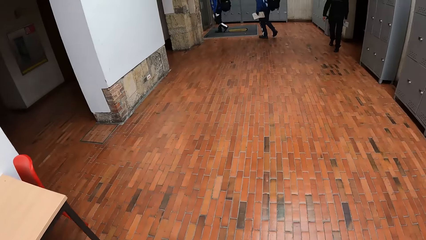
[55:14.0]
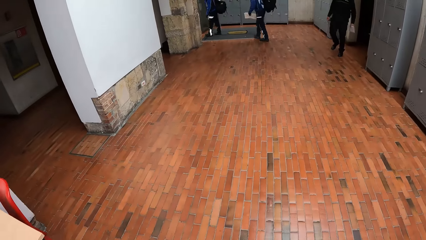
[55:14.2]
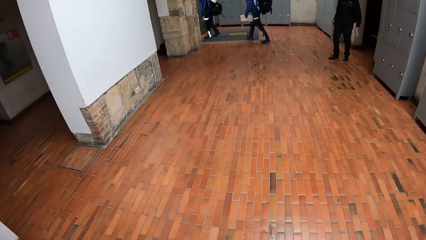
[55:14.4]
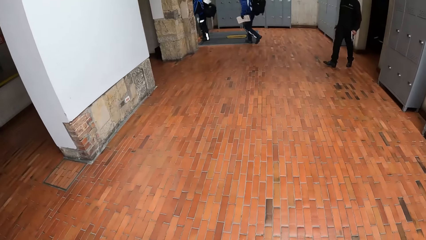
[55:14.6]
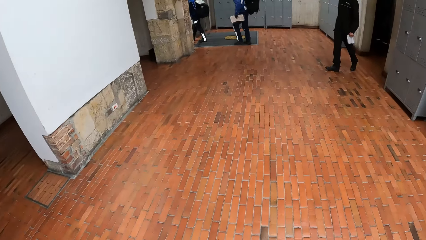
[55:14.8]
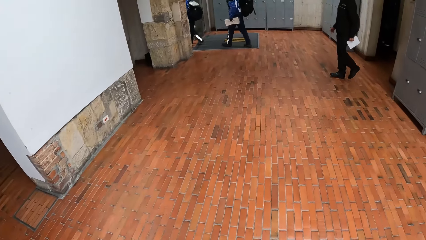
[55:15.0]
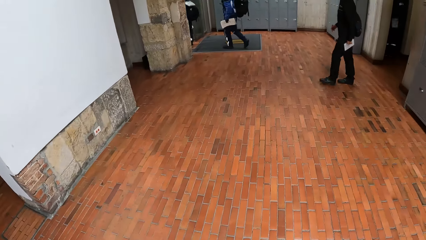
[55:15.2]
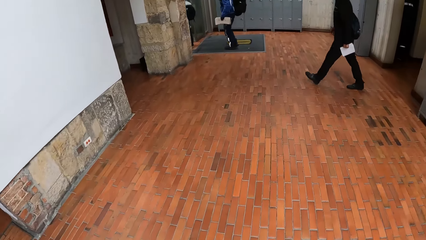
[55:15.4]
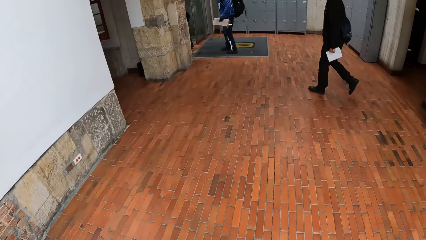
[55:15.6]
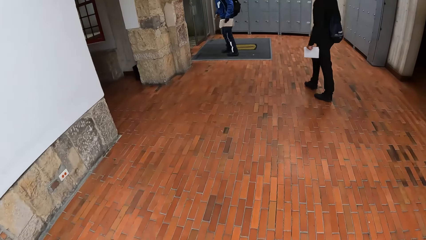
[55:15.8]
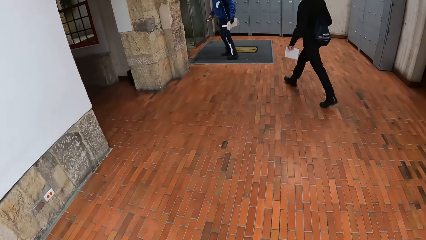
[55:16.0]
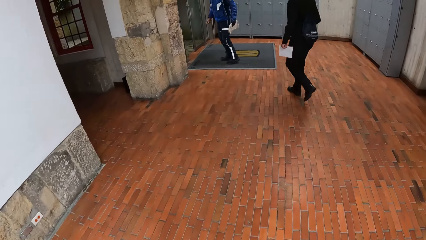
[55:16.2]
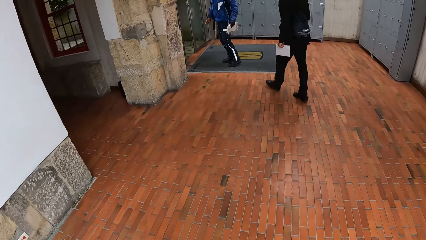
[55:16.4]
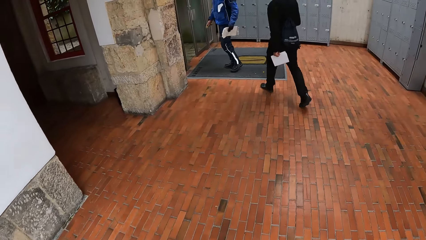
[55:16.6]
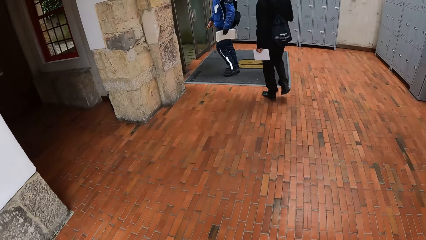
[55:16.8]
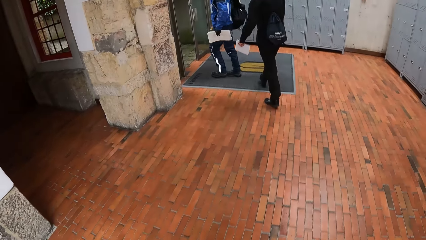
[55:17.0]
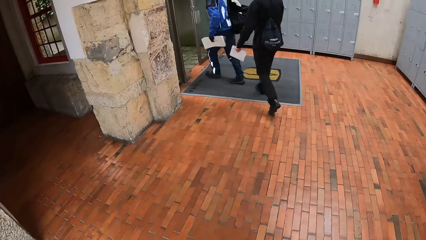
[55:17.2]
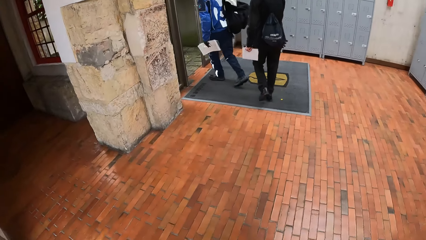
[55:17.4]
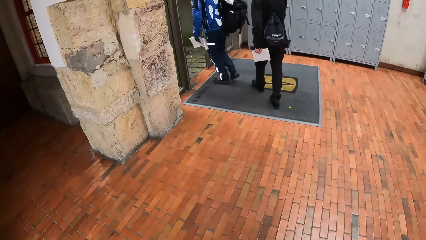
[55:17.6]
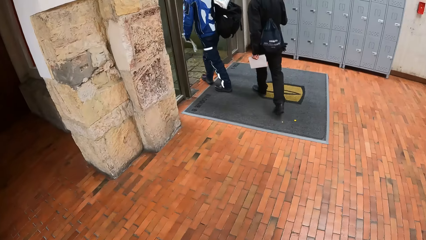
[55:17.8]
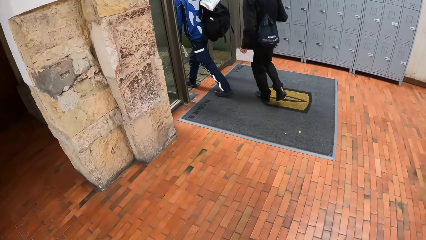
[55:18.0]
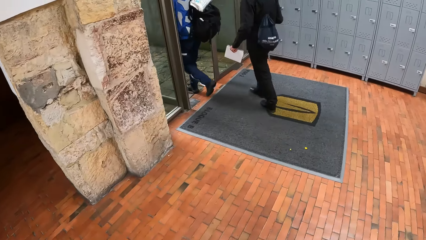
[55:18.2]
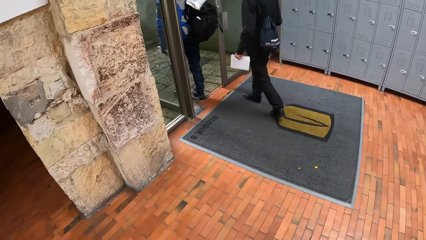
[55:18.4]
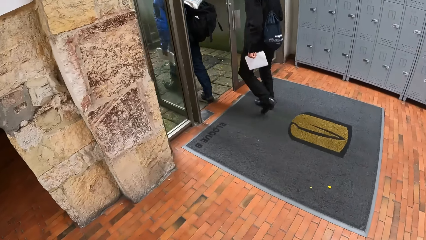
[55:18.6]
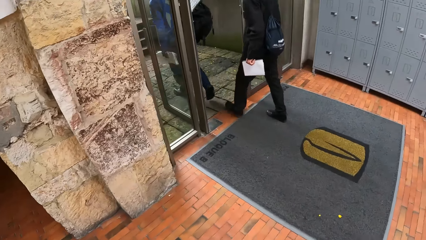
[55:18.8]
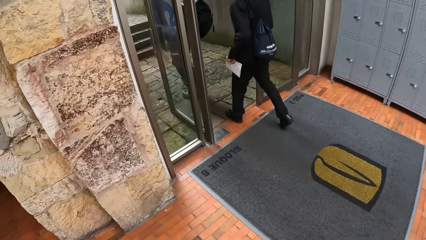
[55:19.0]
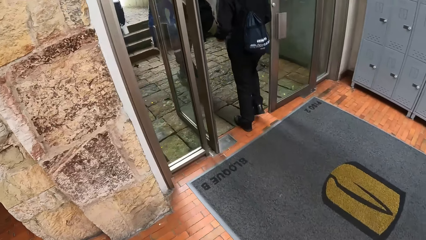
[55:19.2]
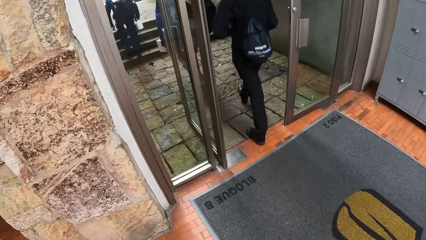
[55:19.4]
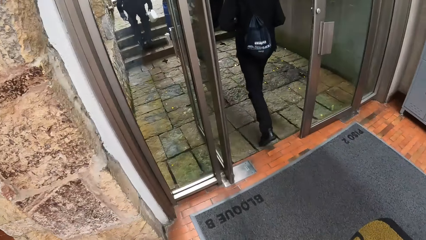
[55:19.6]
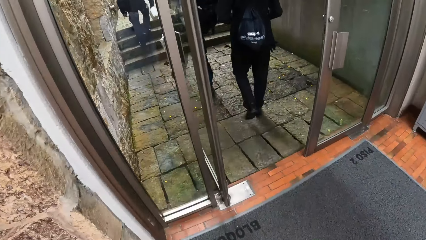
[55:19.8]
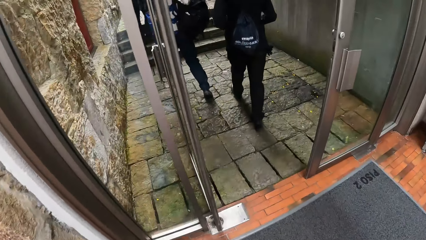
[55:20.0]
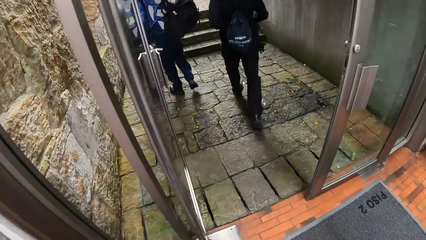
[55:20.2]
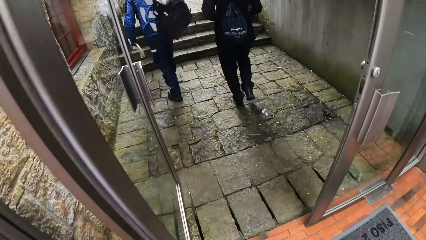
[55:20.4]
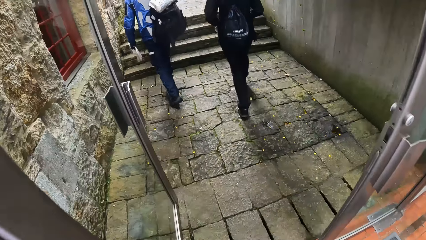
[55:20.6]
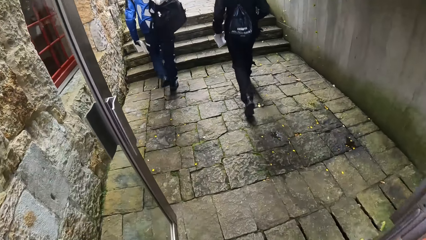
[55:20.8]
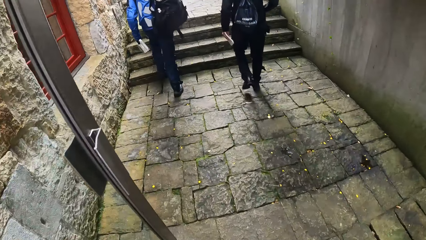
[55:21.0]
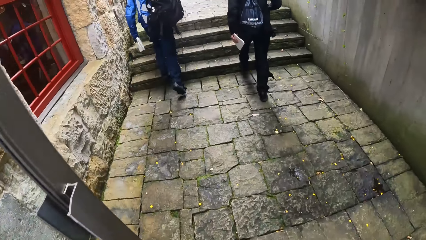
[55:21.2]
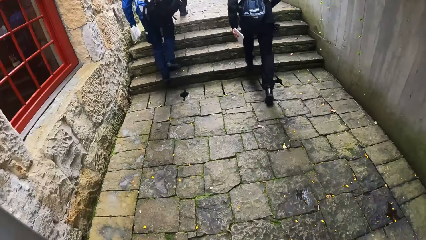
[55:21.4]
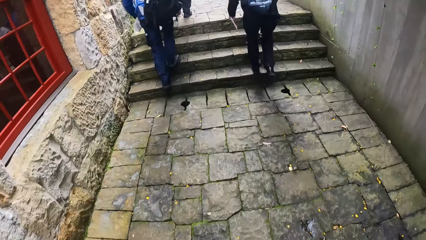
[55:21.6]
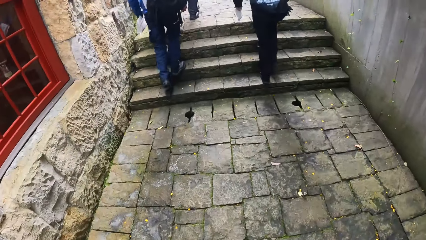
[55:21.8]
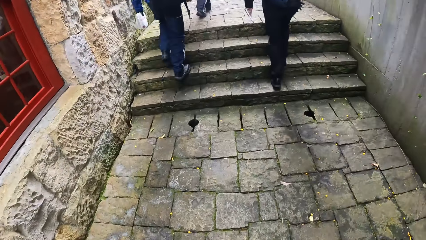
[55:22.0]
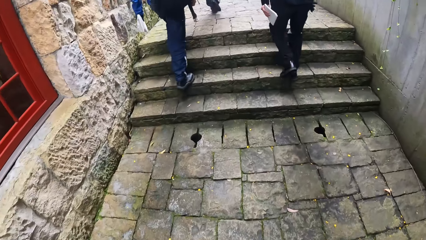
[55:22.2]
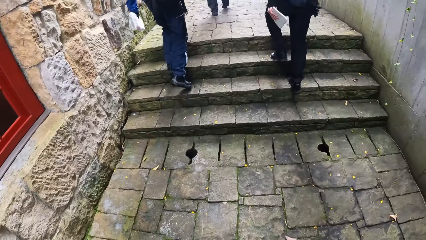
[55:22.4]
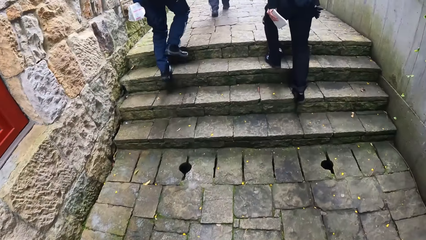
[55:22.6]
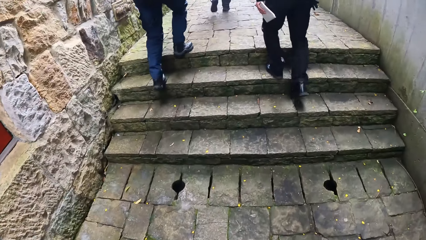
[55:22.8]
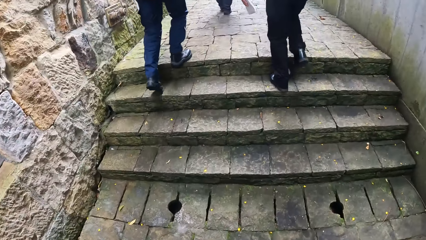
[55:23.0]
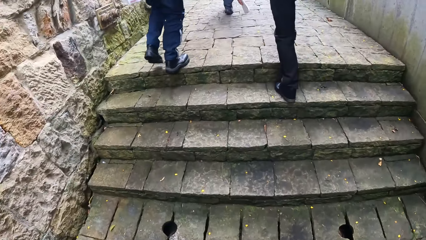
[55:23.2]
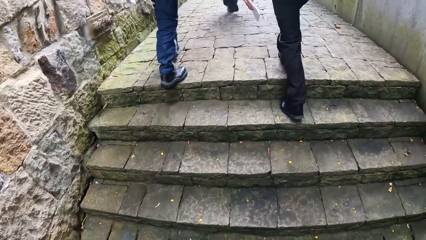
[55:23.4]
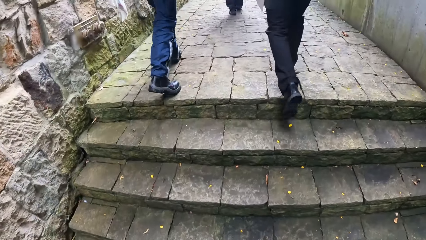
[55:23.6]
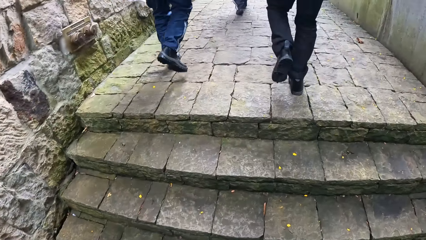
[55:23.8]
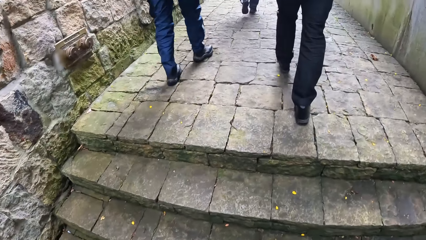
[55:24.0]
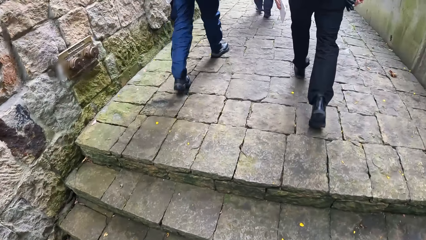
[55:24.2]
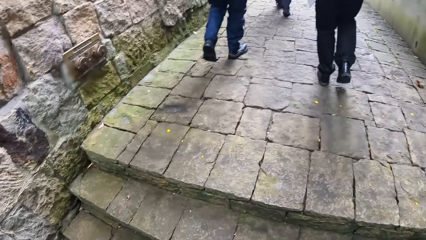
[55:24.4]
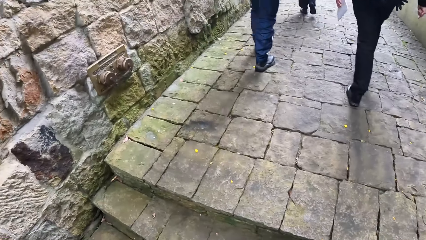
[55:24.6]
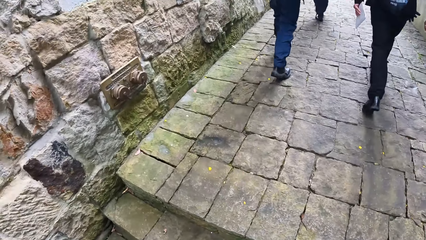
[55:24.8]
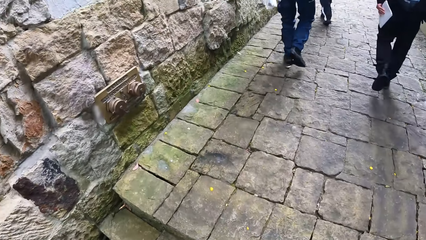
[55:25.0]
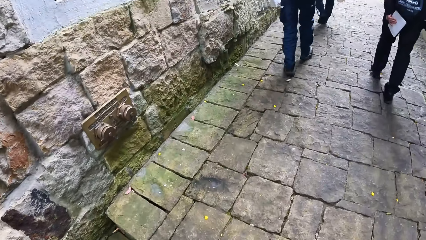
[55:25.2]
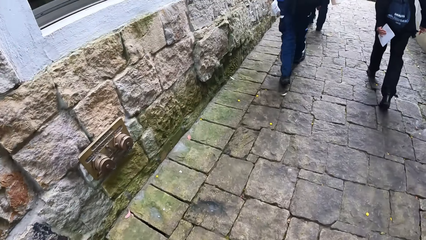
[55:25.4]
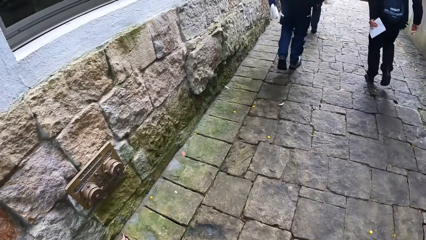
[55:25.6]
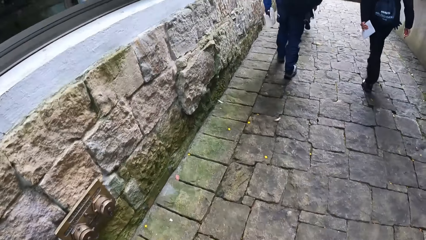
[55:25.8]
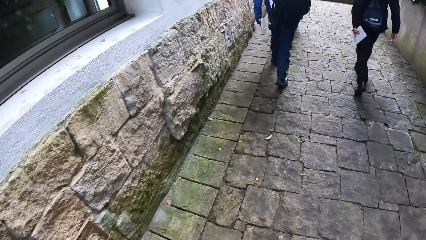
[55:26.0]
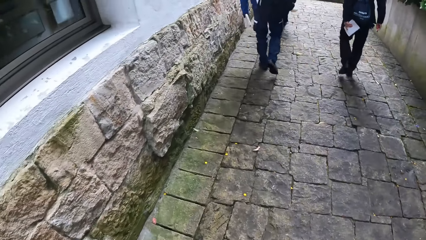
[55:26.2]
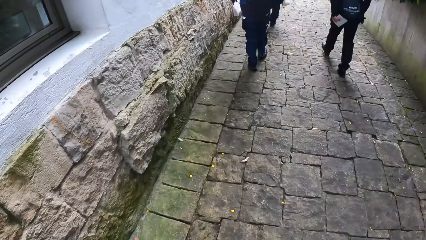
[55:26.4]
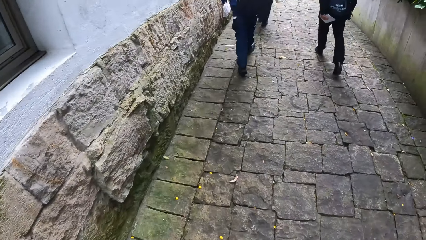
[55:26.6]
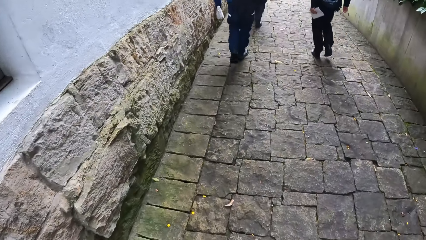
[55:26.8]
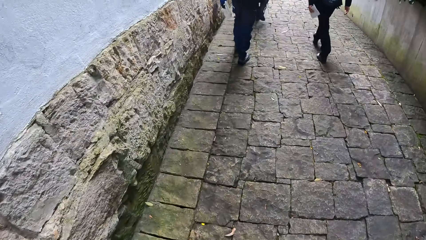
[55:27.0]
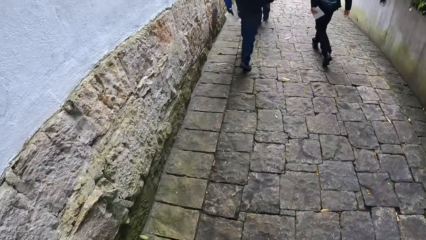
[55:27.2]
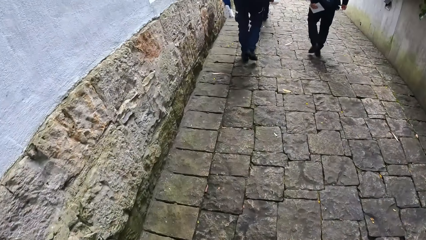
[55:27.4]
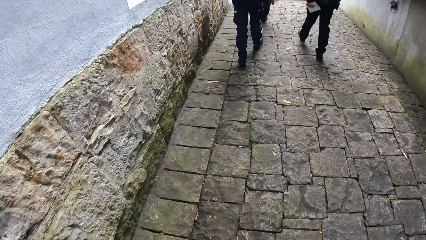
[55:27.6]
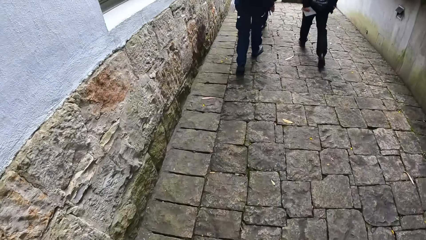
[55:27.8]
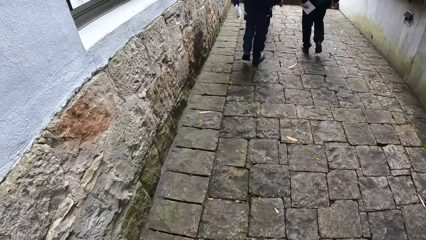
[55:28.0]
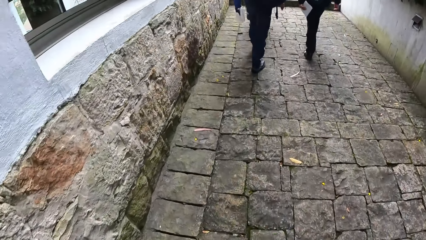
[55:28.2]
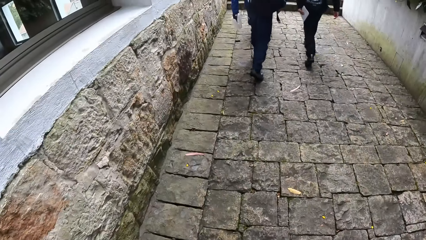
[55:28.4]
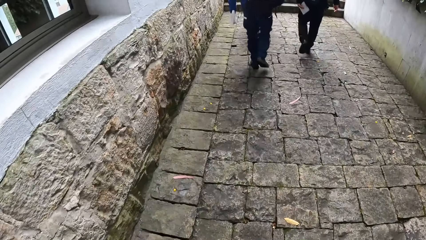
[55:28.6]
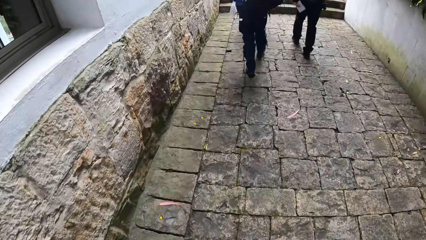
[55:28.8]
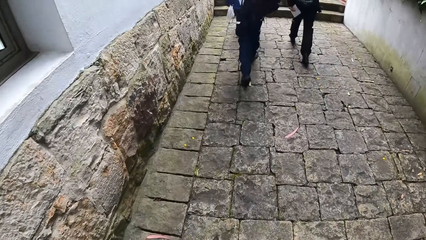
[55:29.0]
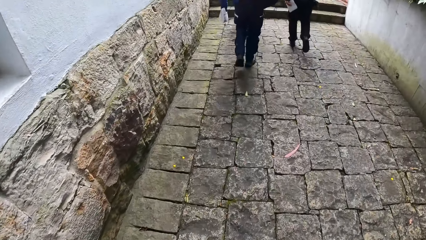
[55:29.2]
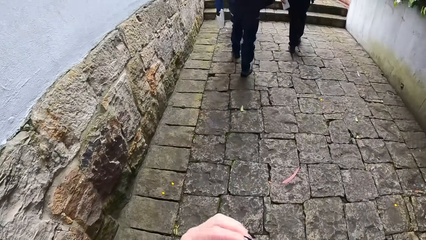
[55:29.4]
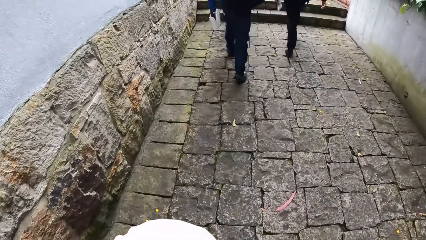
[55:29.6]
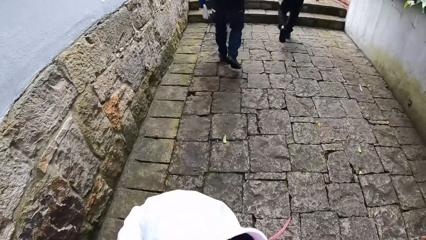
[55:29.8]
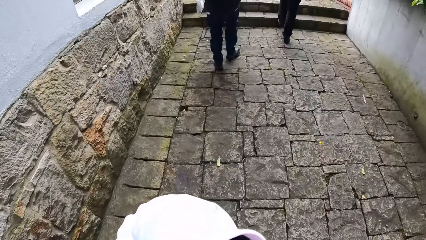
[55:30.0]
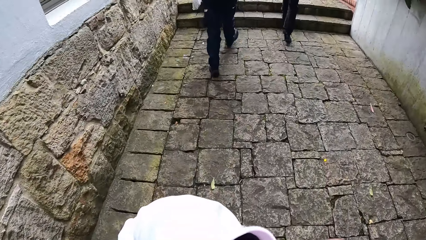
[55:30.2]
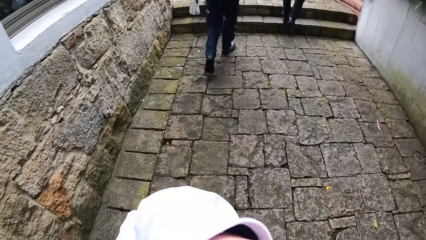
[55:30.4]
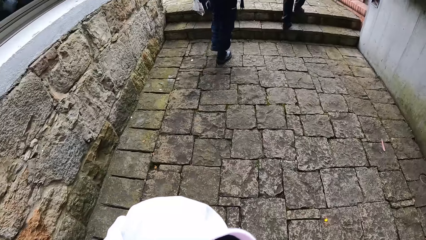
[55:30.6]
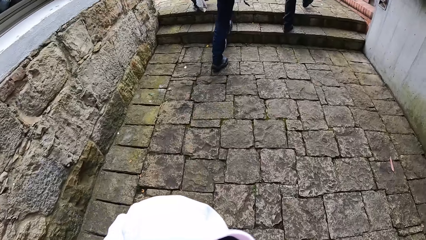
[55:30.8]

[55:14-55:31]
A man walks through a door. Another man walks through the door. A third man walks through the door. The first man climbs a stairs. The first man walks along the building. The camera wearer walks through the door. The second man climbs the stairs. The third man climbs the stairs. The third man walks along the walkway. The second man walks along the walkway. The camera wearer climbs the stairs. They walk along the walkway.
